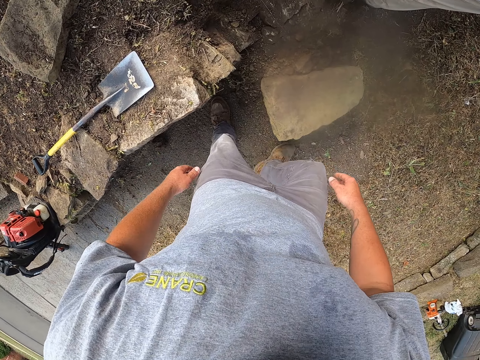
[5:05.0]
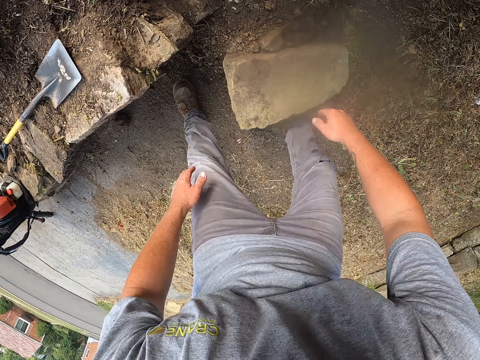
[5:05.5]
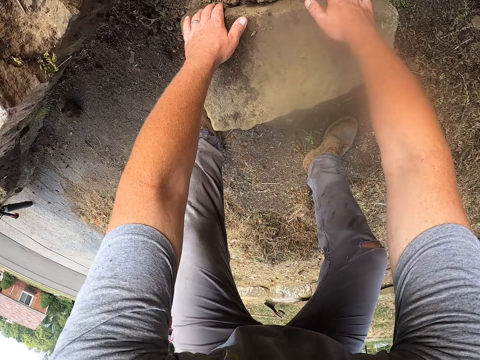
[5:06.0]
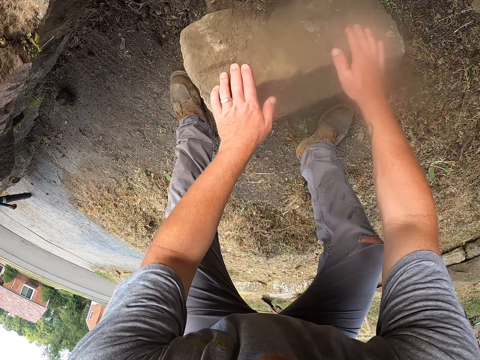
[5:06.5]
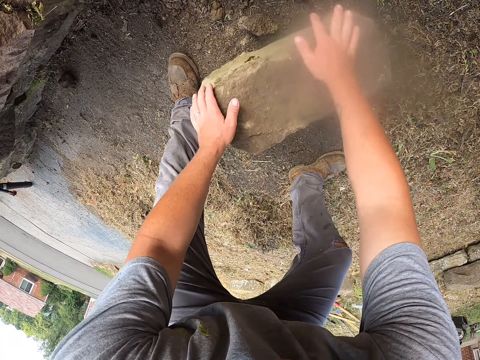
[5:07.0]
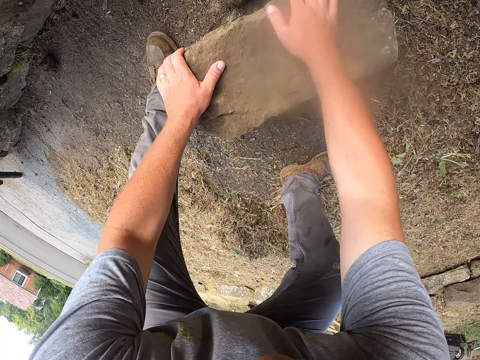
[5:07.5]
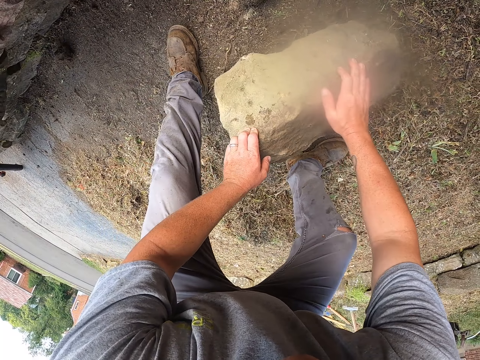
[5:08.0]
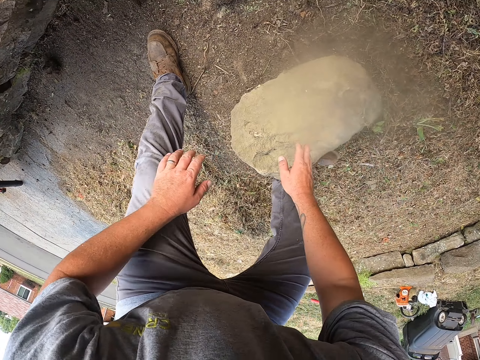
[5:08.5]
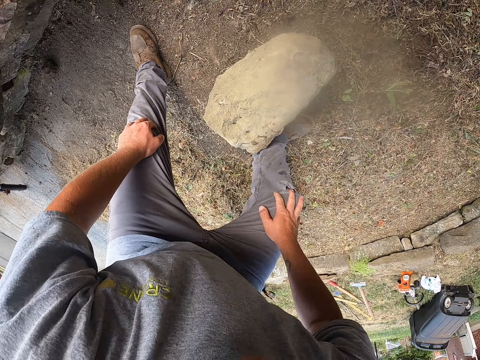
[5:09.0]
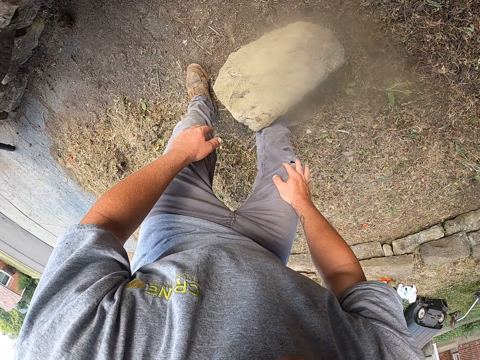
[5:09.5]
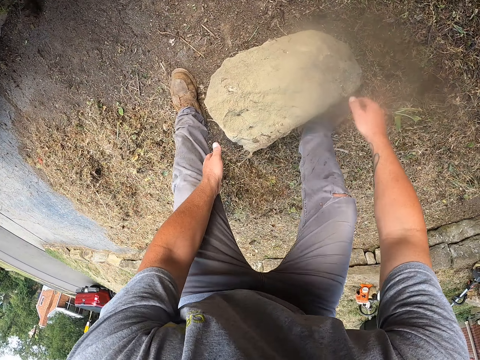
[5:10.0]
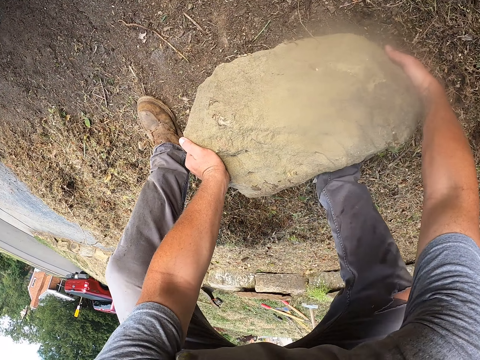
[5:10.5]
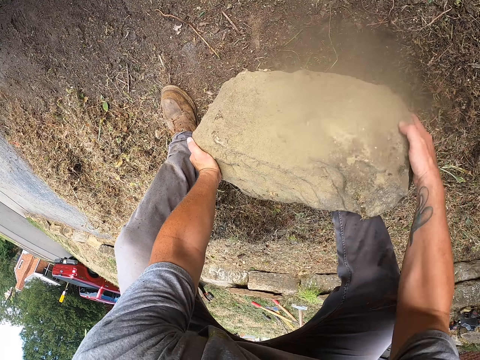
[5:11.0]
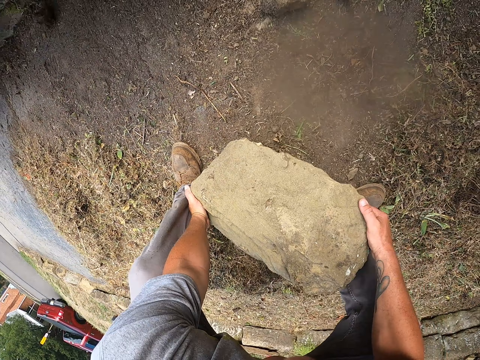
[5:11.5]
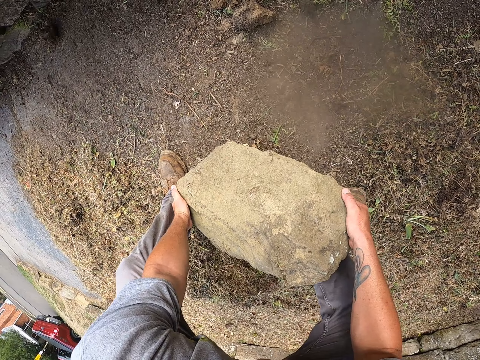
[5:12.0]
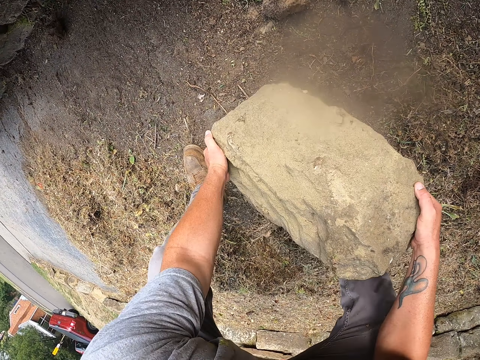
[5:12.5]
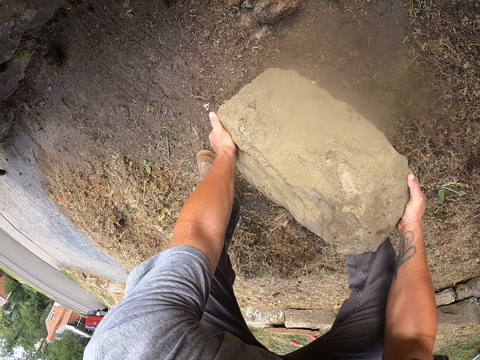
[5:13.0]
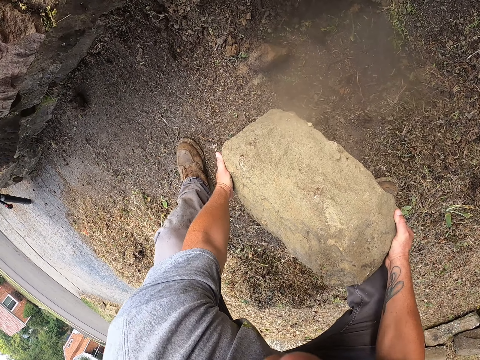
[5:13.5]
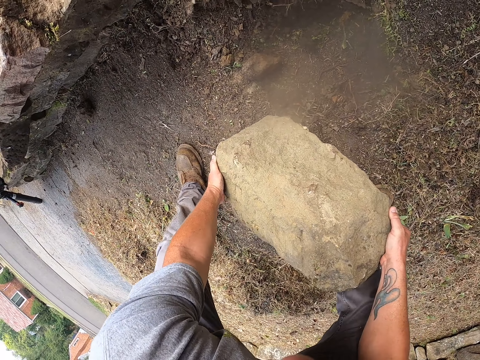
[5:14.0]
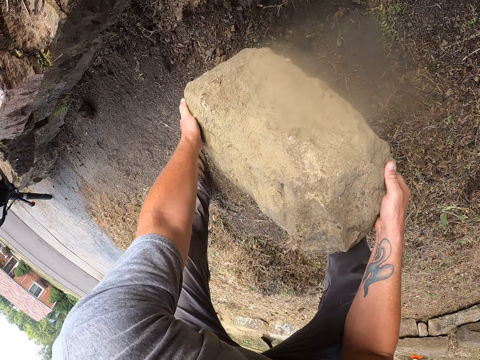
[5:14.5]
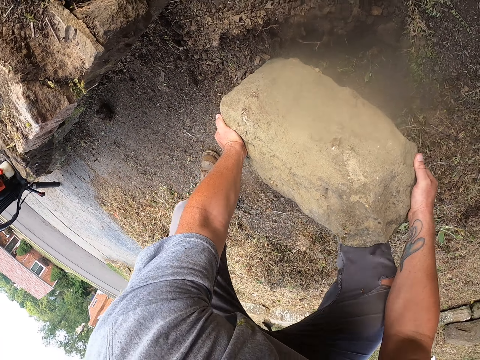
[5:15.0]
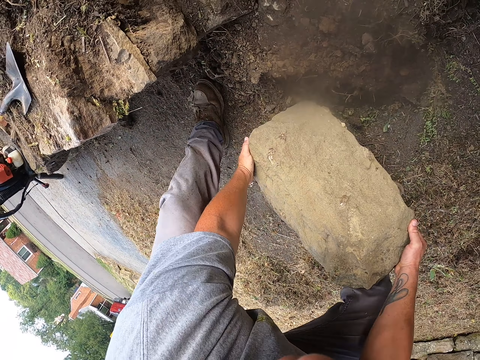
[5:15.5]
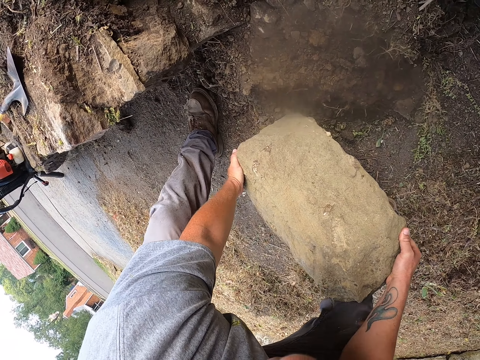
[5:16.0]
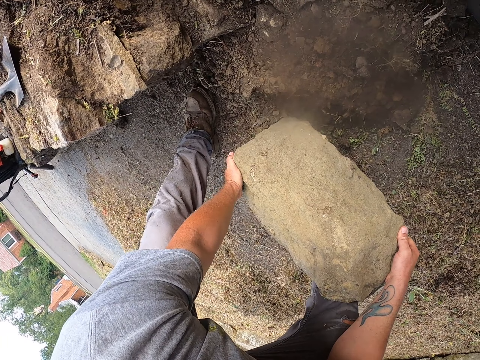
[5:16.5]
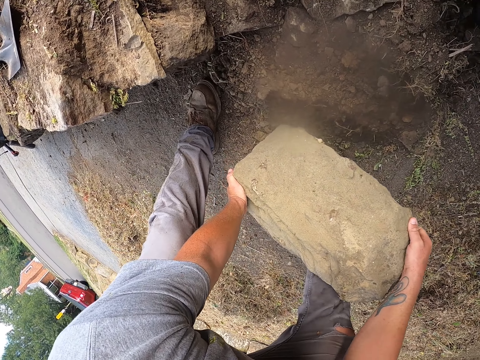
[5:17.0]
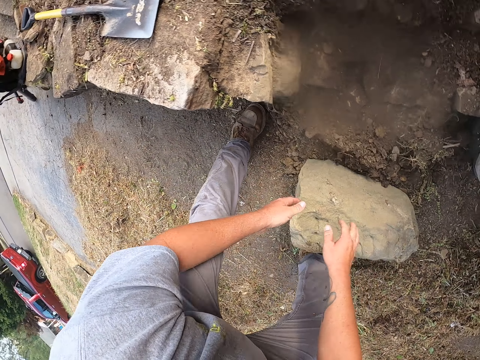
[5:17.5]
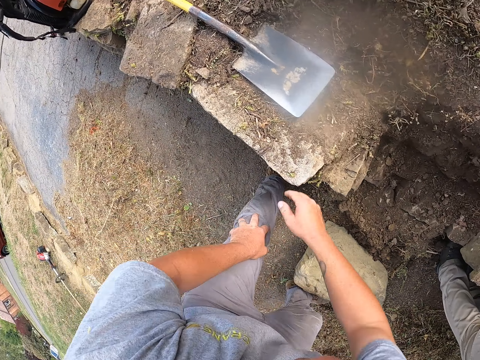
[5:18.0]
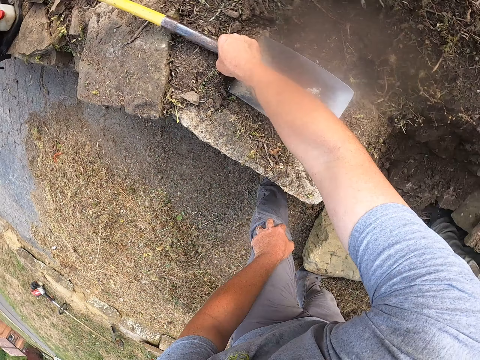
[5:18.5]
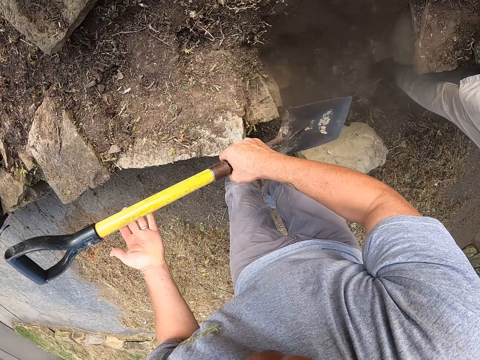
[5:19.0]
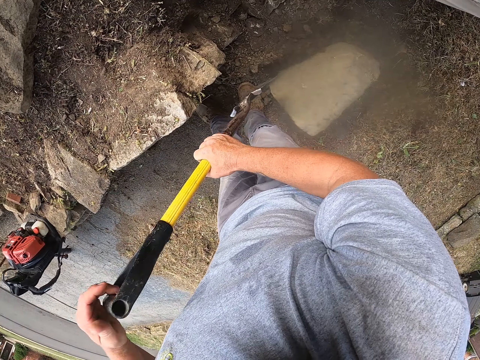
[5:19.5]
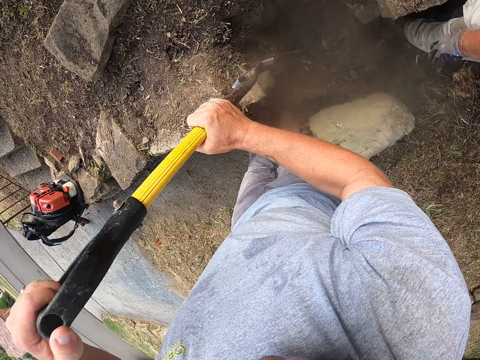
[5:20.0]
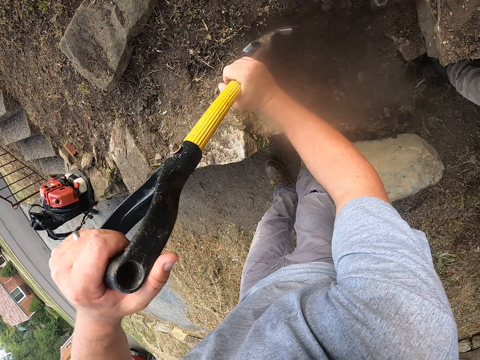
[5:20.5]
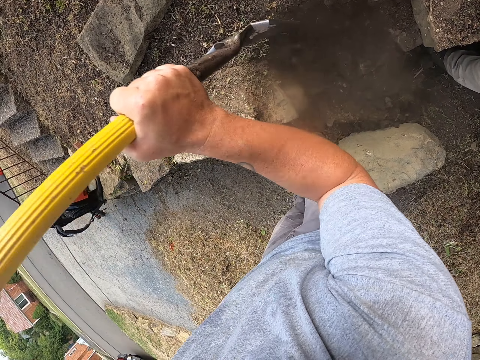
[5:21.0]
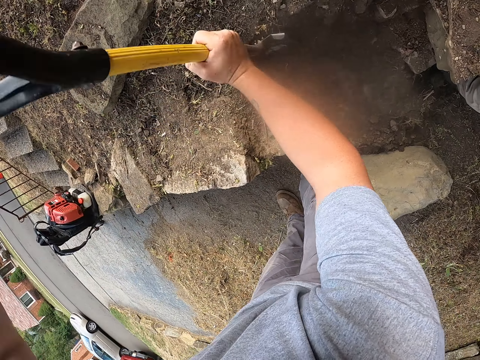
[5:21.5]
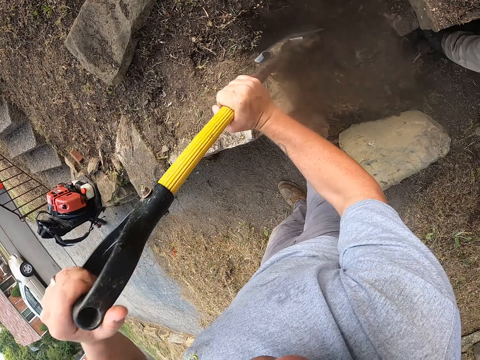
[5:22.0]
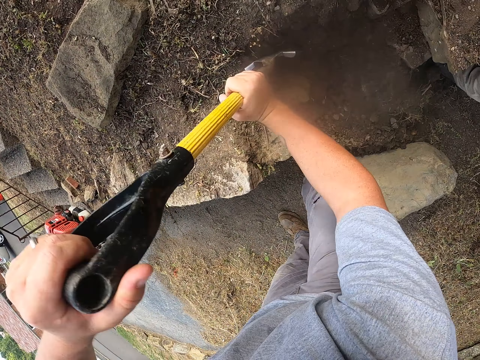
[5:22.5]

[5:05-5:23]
The camera wearer moves a block on the ground with his hands. He adjusts the block on the ground. He picks up the block from the ground. He moves the block on the ground. He picks up the spade from the ground with both hands. He digs the ground with the spade.

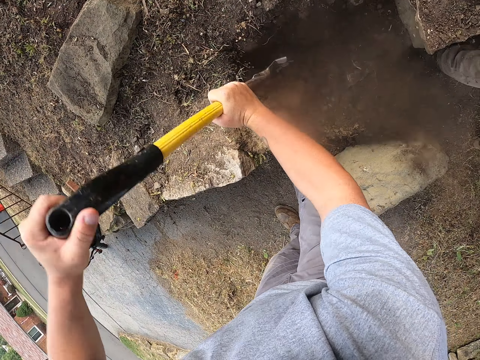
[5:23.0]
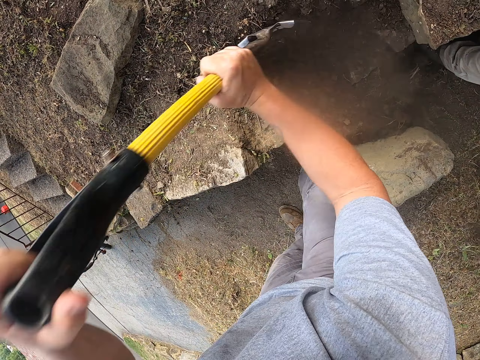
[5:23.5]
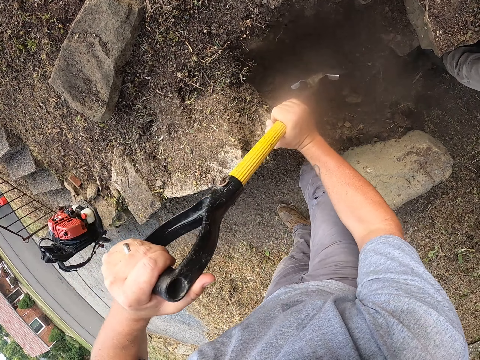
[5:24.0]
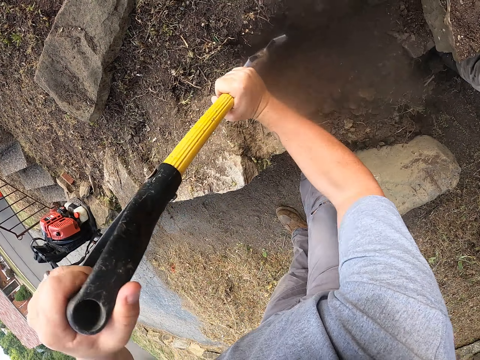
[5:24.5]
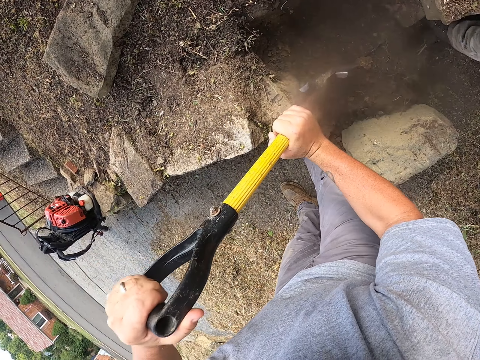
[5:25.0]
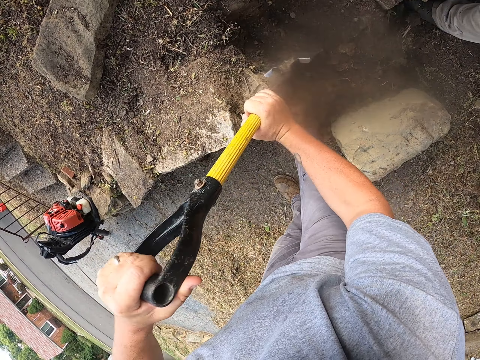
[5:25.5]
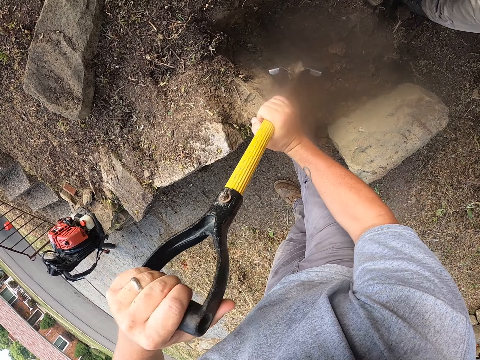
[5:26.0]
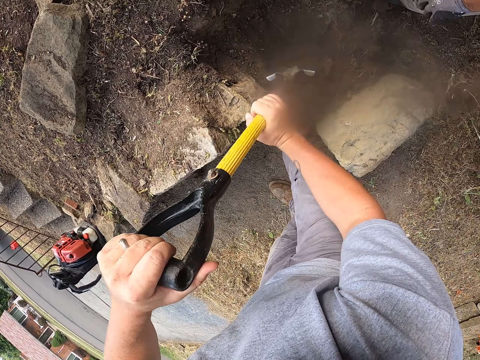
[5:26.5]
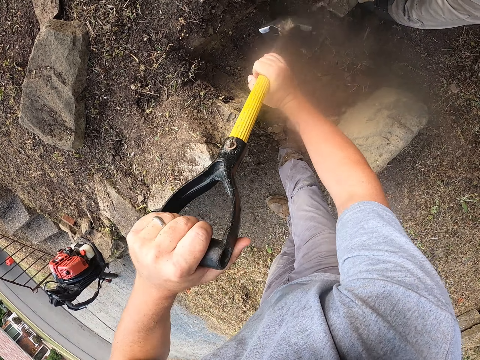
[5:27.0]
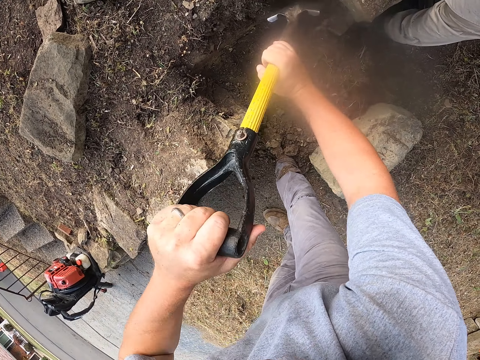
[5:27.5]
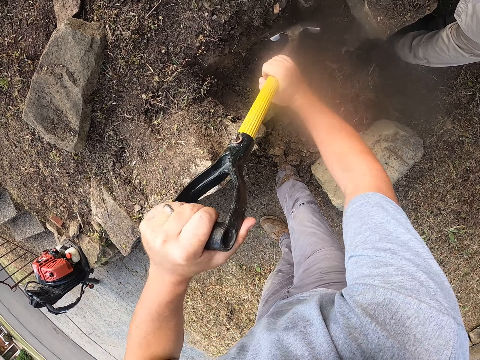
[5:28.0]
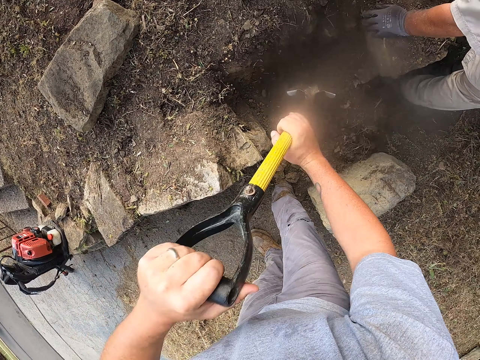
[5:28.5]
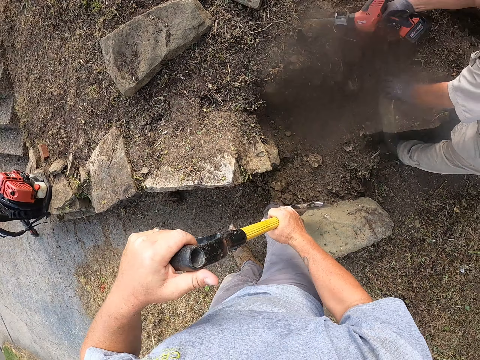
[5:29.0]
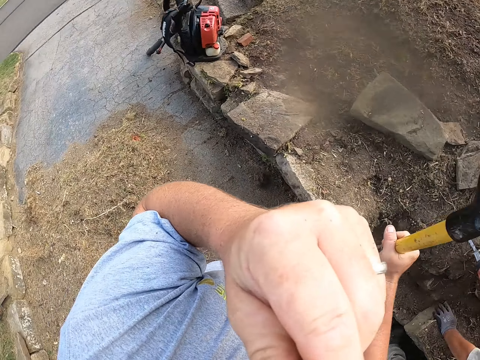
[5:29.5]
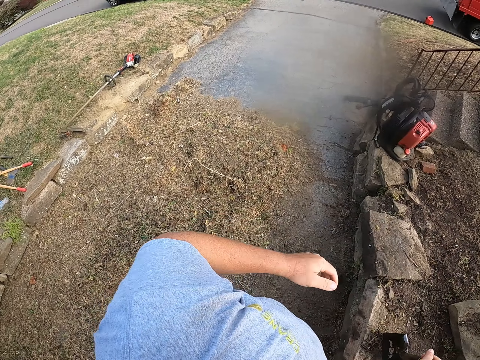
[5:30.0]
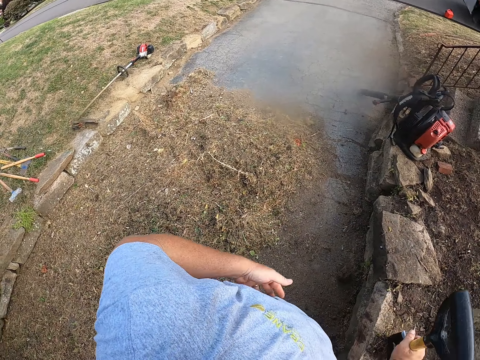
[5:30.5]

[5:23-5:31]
The camera wearer adjusts a shovel on the ground. He digs on the ground with the shovel. He moves his left hand to his face. He holds his chin with his hand.
